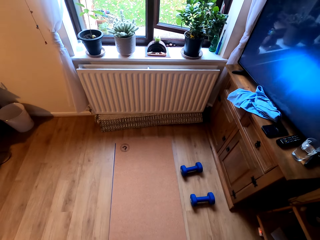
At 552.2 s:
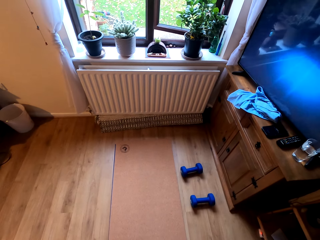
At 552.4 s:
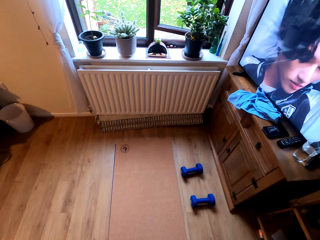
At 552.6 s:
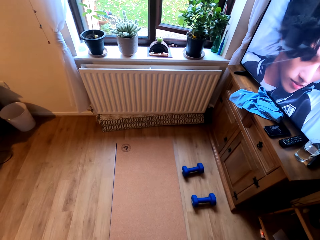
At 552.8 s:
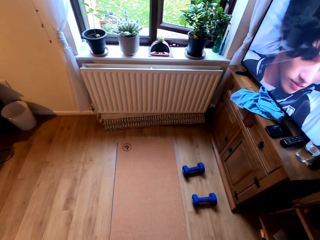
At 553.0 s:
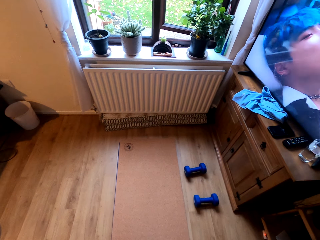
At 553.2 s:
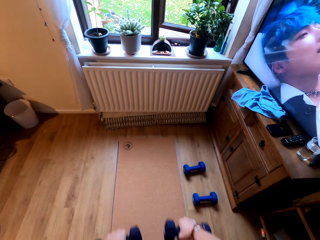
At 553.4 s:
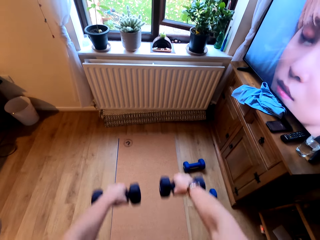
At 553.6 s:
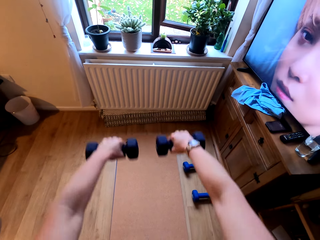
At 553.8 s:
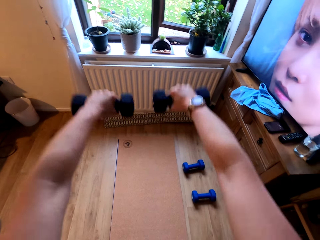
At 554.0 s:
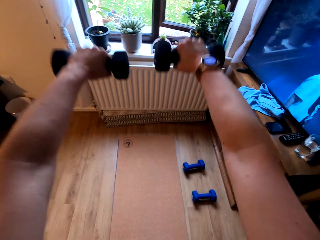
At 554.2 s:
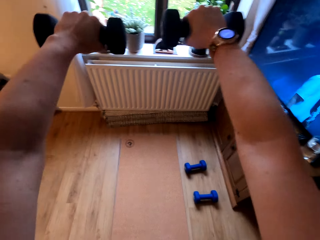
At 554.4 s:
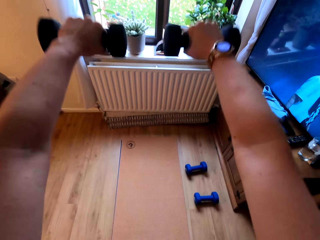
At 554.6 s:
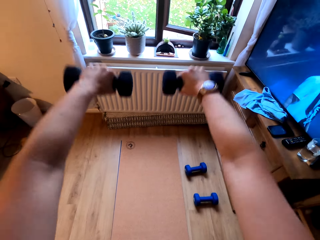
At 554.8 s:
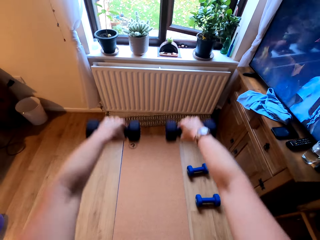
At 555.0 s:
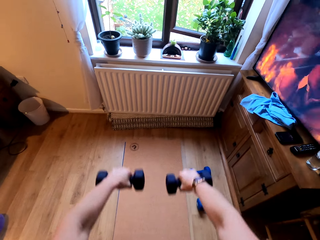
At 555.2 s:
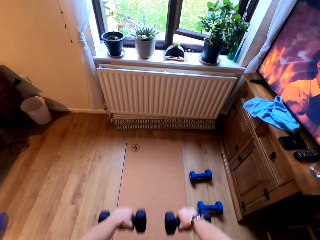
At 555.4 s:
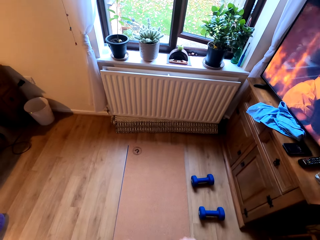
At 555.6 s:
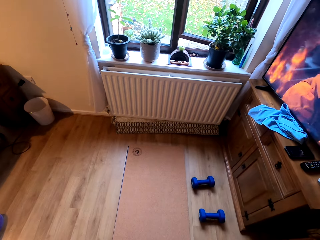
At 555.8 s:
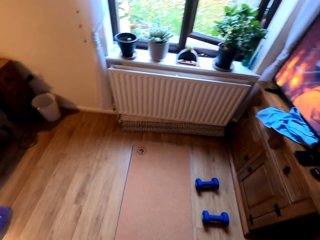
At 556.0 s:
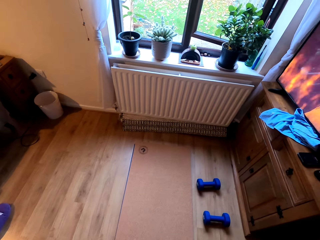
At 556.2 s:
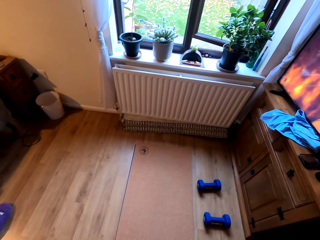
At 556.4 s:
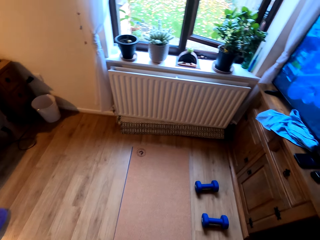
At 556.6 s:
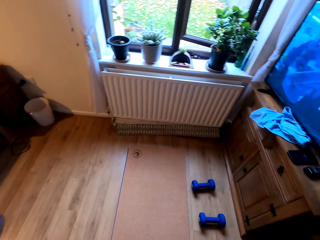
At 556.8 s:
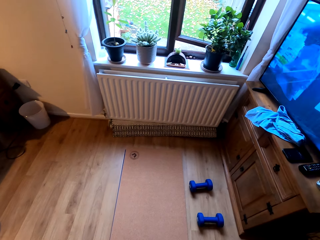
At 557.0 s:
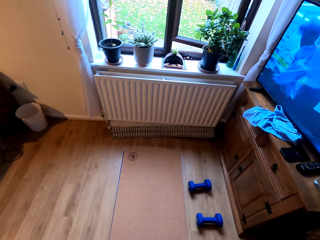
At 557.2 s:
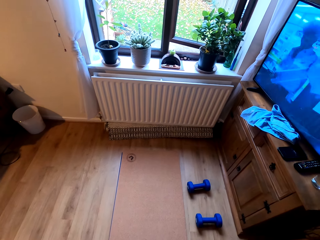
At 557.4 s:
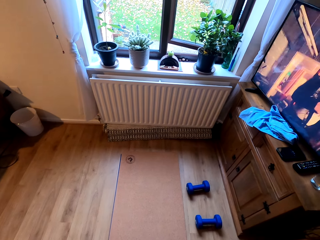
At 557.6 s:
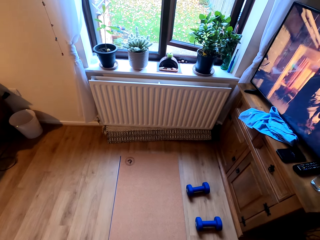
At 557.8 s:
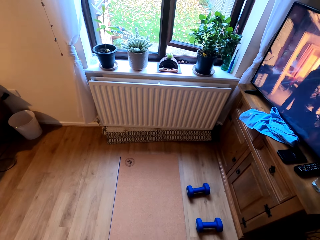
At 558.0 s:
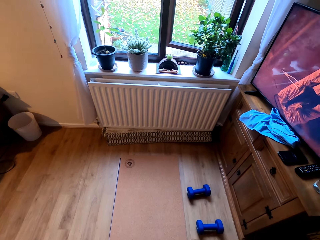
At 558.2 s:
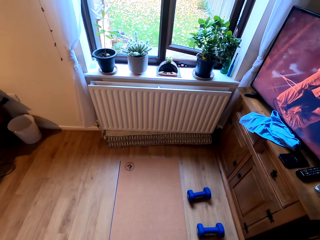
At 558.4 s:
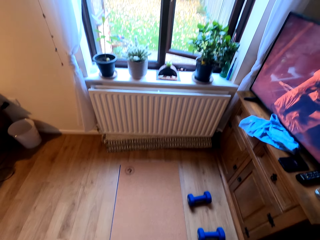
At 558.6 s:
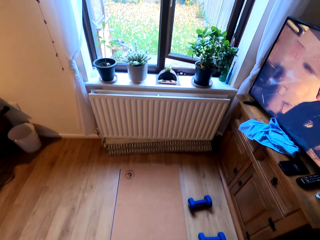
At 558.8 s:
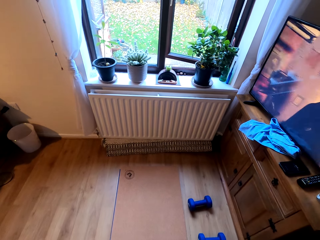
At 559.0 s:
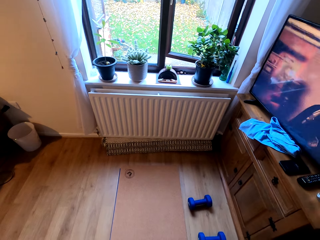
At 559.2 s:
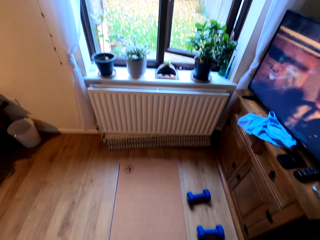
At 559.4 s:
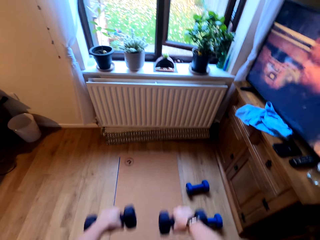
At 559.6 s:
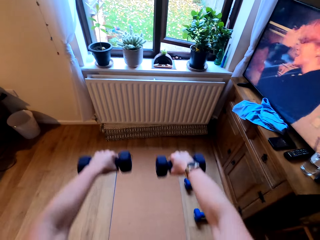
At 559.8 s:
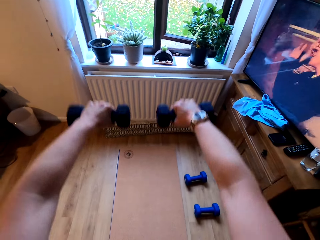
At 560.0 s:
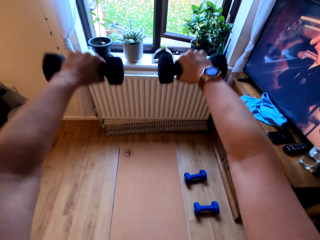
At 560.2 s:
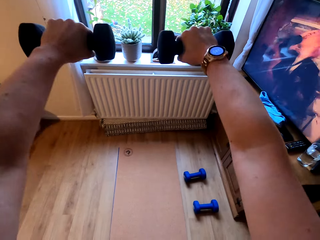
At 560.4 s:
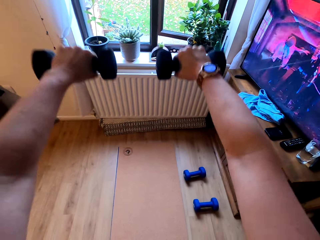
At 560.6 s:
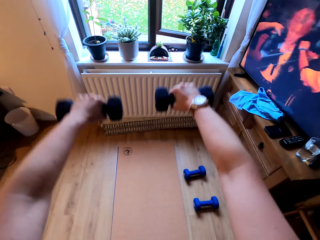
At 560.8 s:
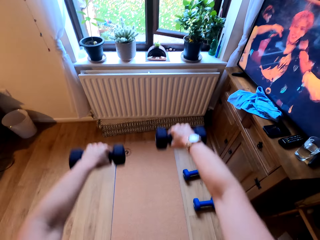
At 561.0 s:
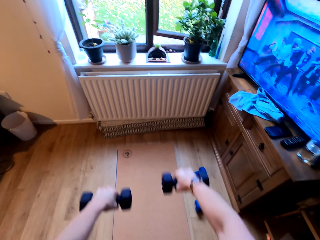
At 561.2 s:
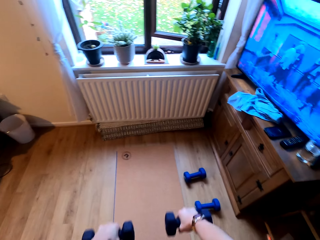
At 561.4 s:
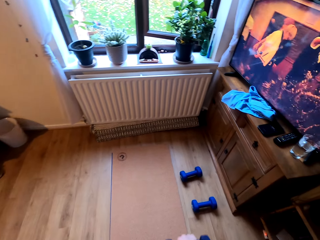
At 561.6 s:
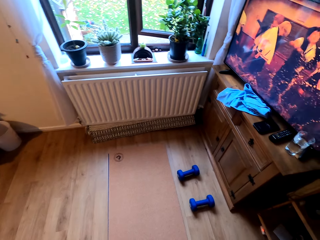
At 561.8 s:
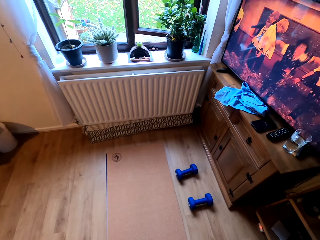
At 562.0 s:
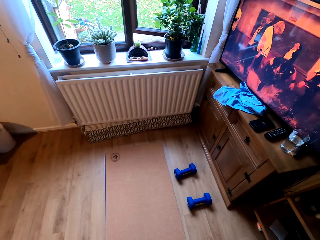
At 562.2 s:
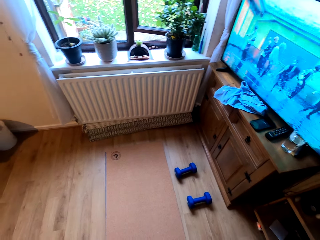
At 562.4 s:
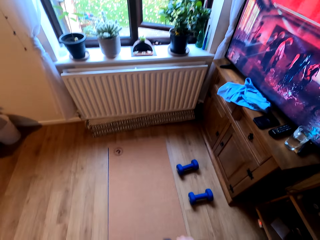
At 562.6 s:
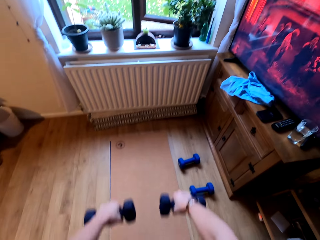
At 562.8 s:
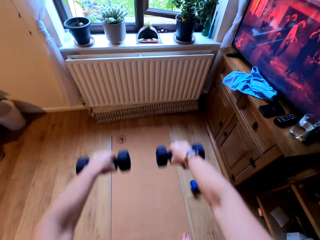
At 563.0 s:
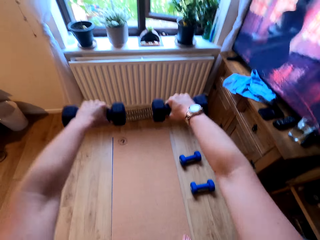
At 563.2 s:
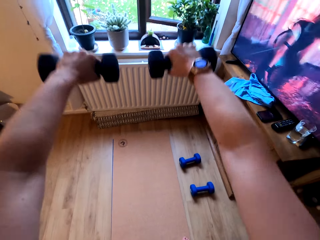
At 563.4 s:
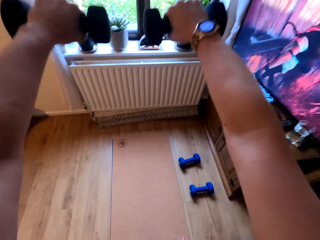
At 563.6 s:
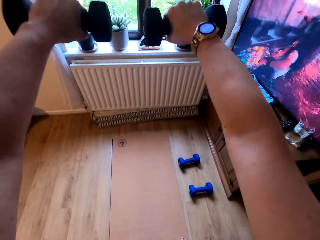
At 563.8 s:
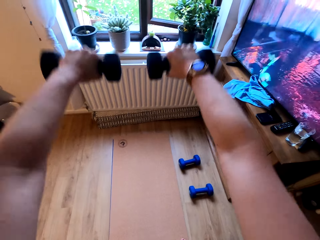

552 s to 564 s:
The camera wearer looks around. They lift the dumbbells.

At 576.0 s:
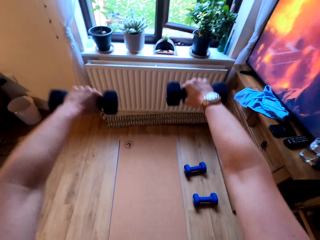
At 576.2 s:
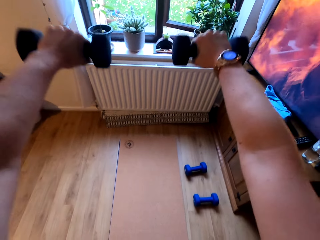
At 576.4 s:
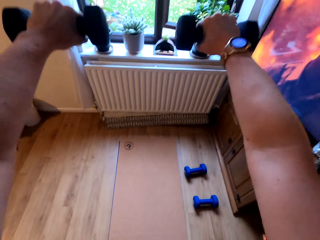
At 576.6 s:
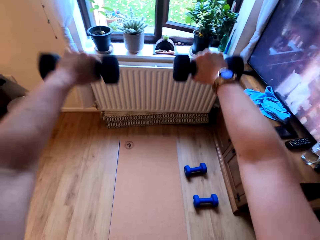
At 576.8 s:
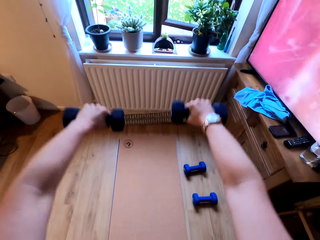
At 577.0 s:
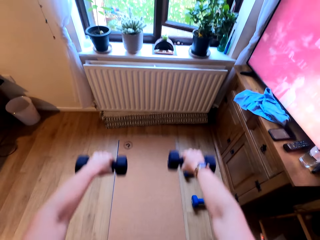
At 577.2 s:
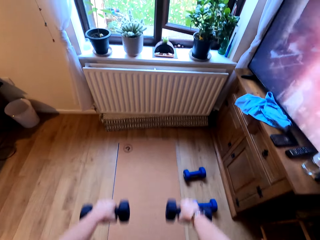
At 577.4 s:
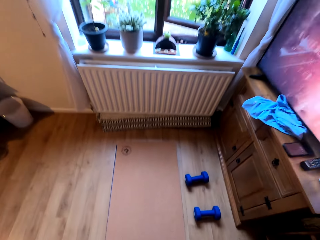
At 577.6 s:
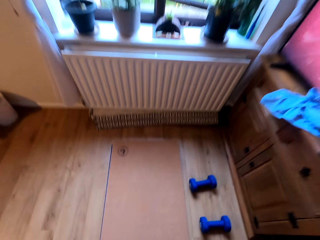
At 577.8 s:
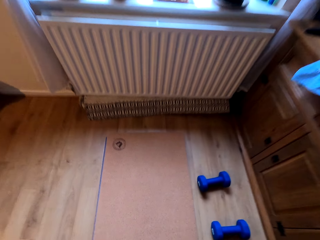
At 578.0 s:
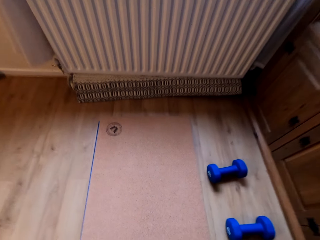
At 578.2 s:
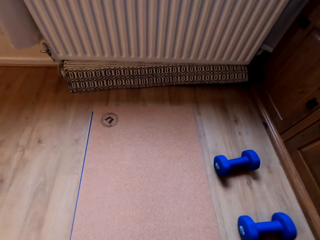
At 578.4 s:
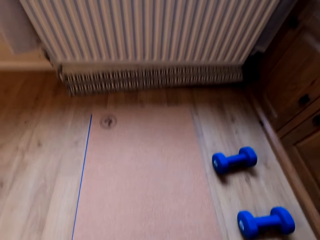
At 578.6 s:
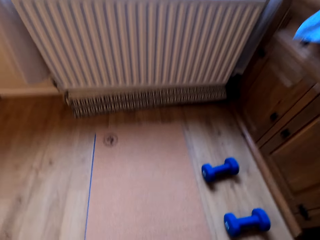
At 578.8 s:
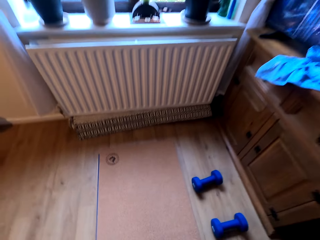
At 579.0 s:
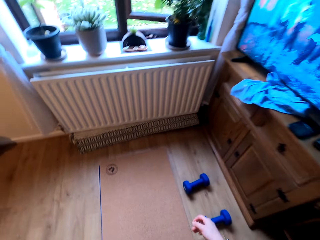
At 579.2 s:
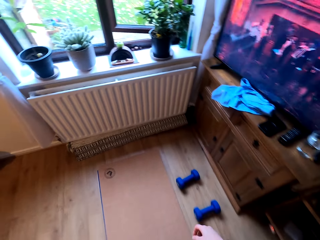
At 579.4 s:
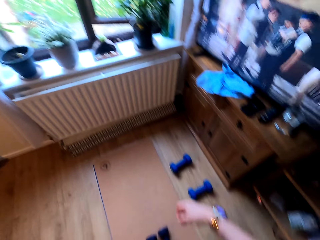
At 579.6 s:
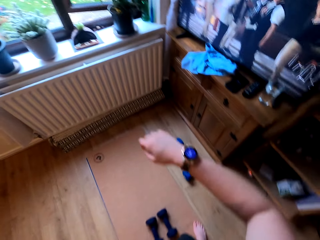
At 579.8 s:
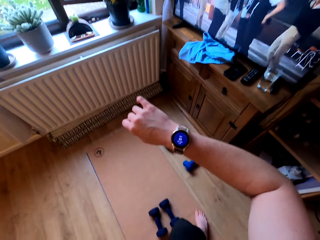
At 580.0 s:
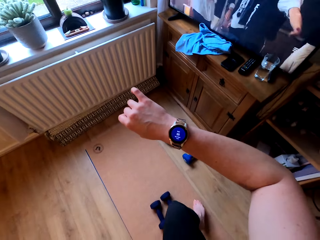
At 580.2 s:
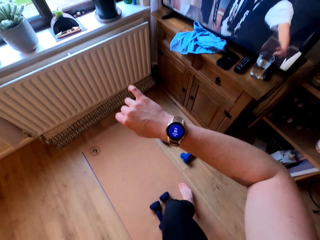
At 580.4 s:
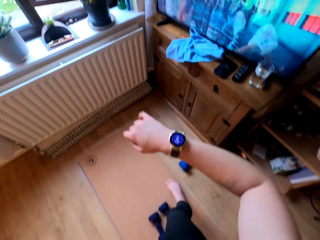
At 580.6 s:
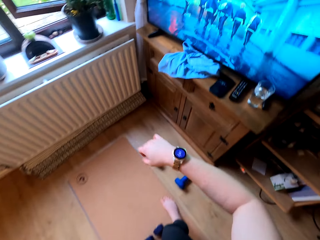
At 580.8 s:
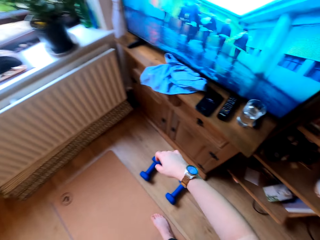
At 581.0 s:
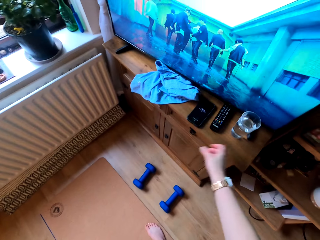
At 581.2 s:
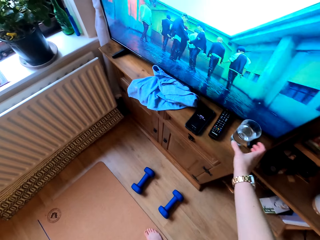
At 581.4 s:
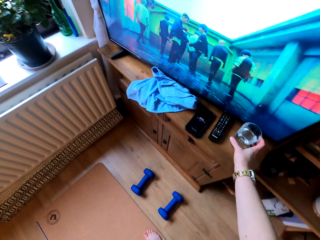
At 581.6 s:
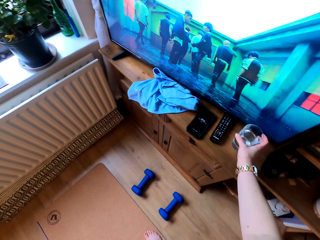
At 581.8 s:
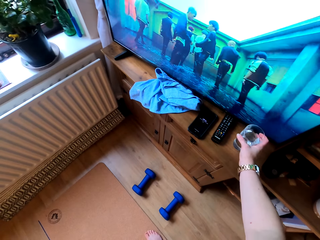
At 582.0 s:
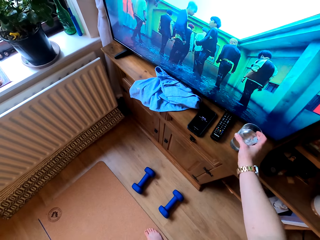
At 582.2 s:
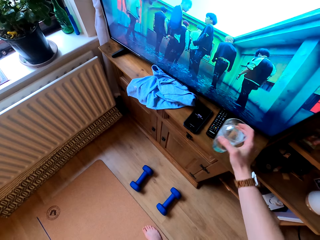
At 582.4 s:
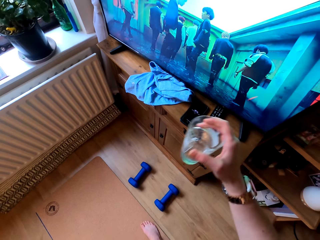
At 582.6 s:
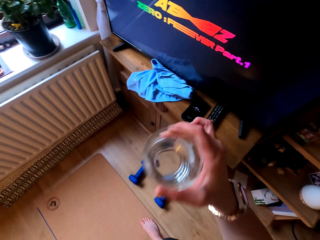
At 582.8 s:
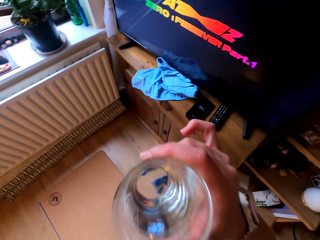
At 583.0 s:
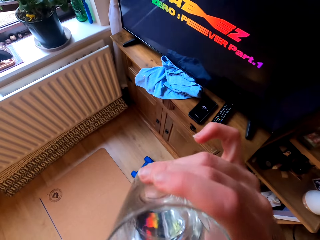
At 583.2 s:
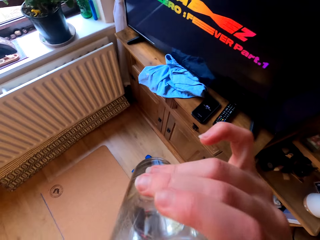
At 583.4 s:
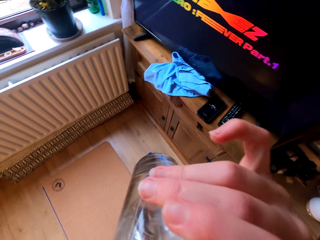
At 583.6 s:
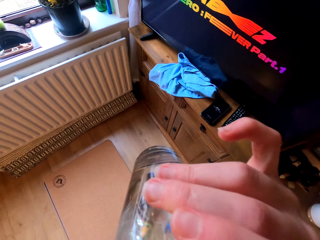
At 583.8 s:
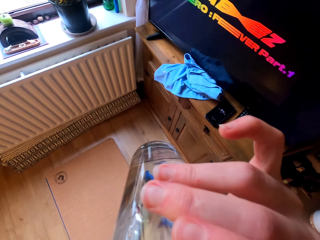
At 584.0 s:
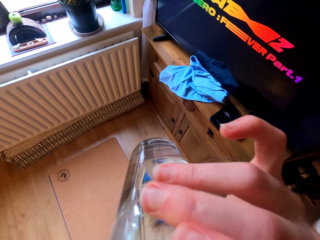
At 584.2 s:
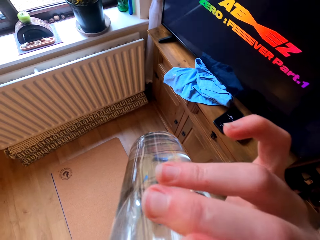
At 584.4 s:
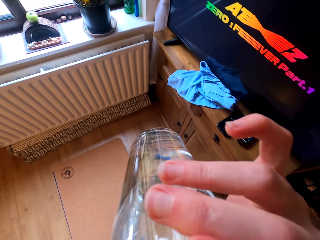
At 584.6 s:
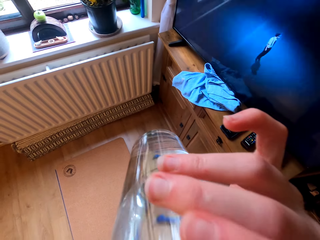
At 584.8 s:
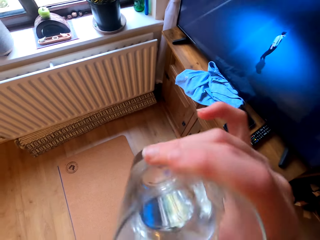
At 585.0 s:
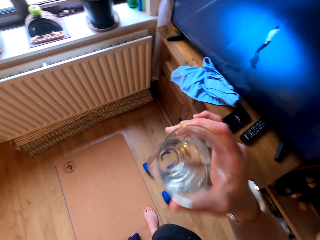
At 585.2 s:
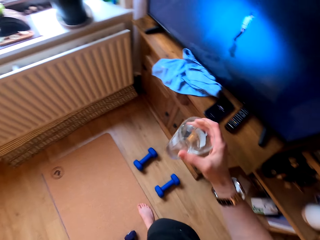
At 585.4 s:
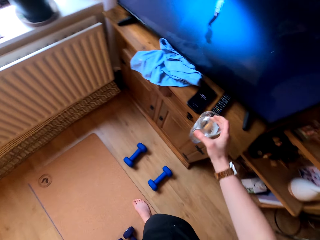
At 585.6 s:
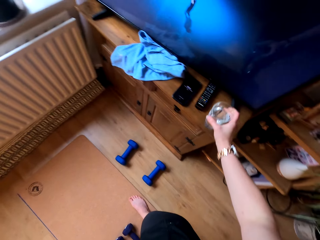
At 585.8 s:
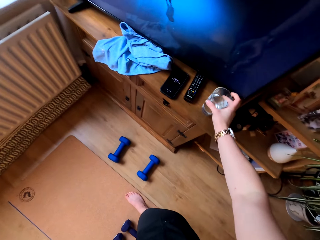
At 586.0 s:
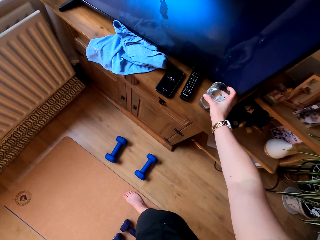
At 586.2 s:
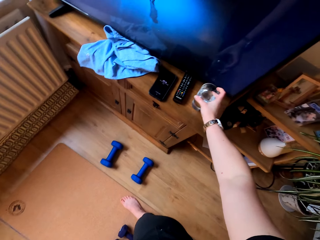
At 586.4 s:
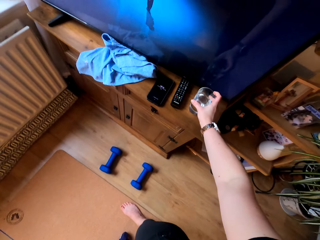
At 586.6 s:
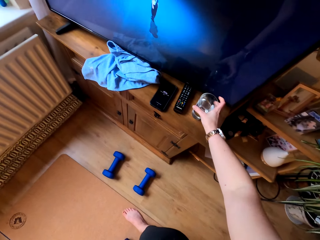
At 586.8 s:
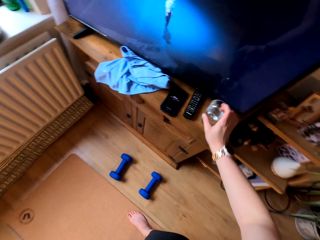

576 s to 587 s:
The camera wearer puts the dumbbells on the floor. They look on the watch. They lift a hand. They pick a glass of water on a table. They drink water. They put the glass of water on the table.
